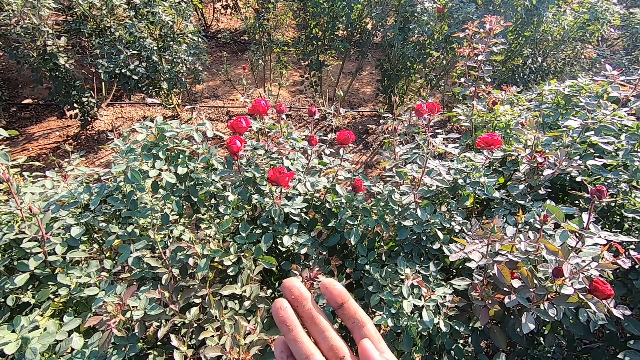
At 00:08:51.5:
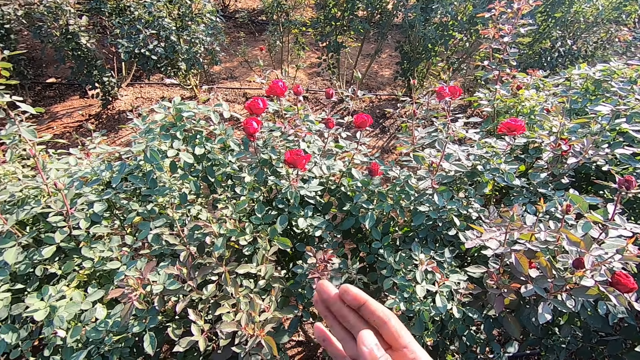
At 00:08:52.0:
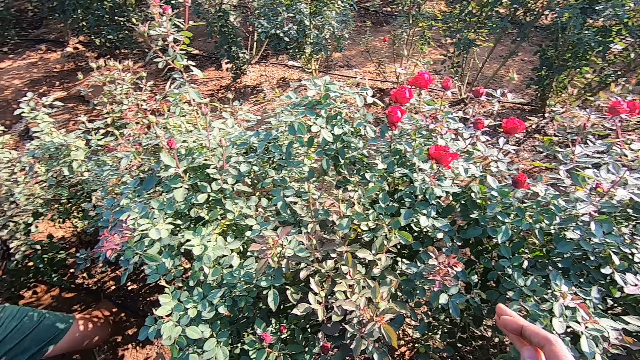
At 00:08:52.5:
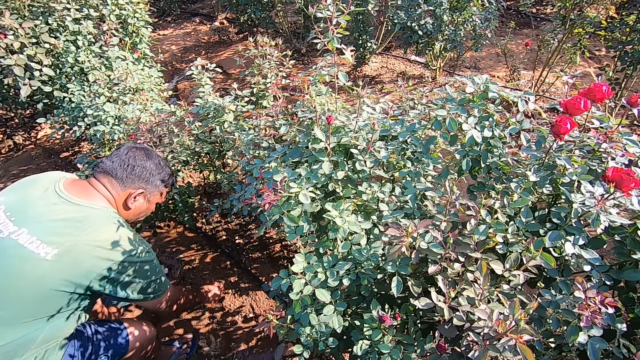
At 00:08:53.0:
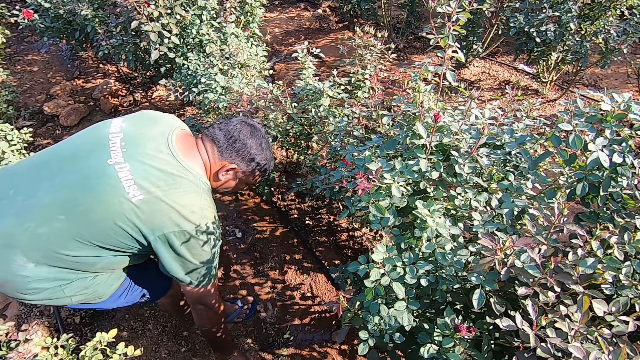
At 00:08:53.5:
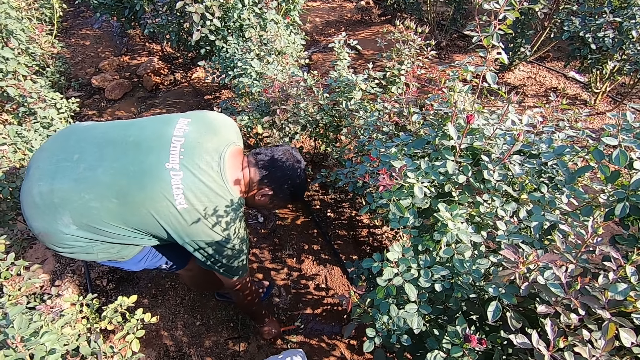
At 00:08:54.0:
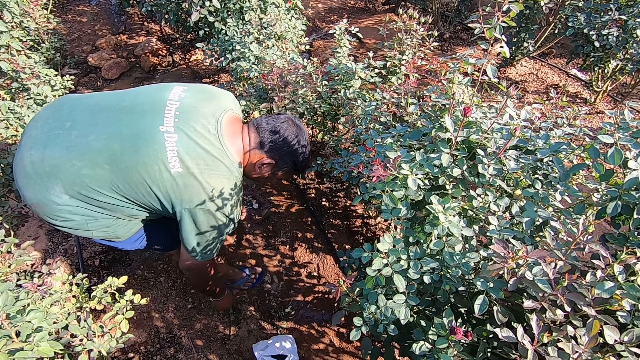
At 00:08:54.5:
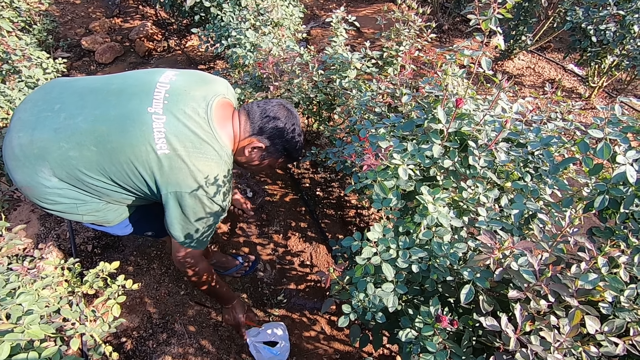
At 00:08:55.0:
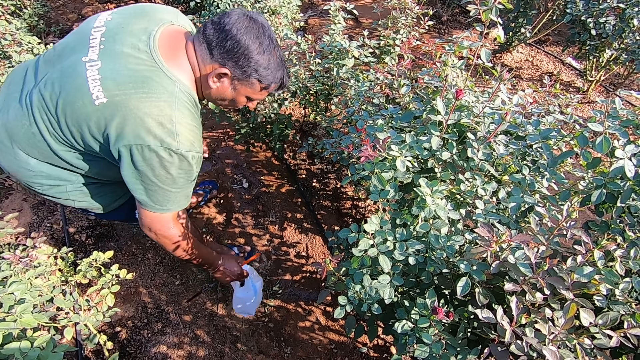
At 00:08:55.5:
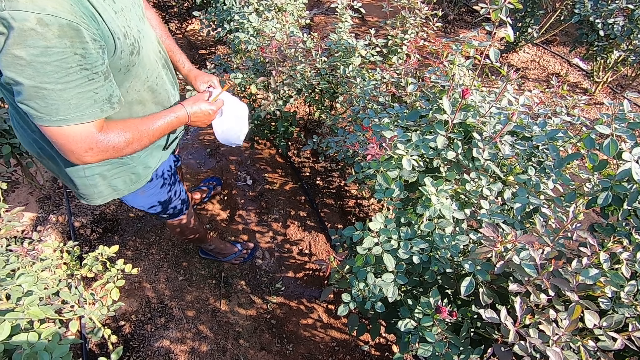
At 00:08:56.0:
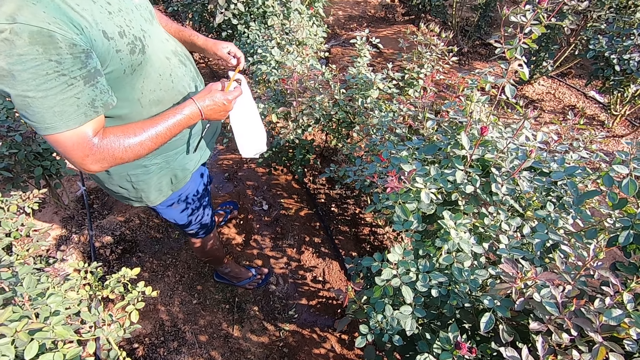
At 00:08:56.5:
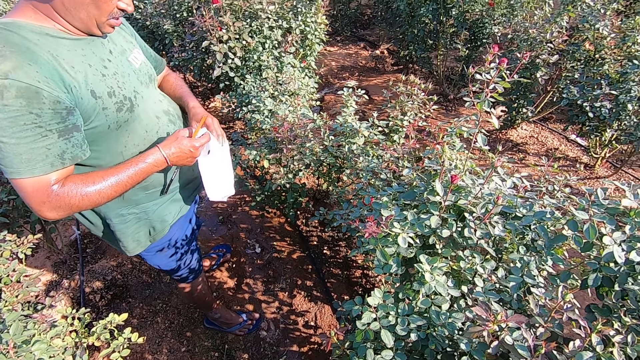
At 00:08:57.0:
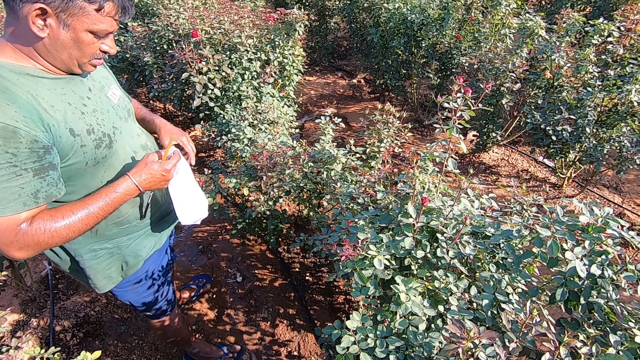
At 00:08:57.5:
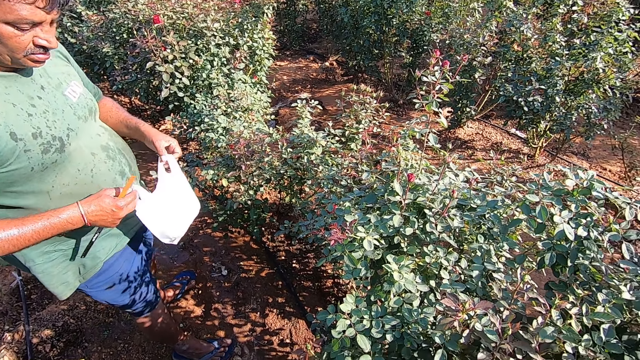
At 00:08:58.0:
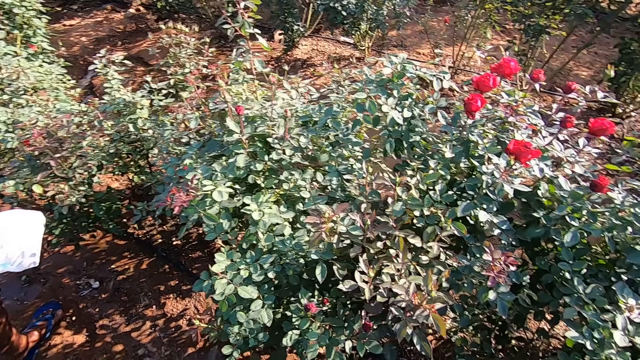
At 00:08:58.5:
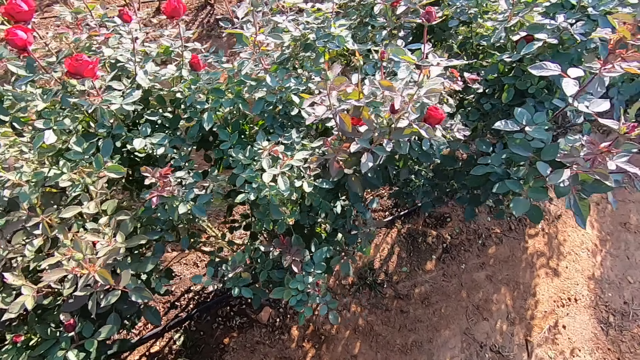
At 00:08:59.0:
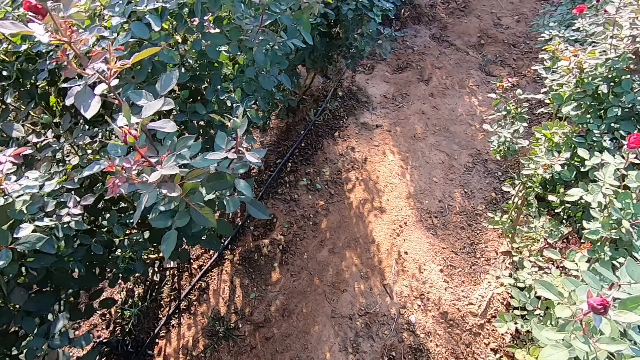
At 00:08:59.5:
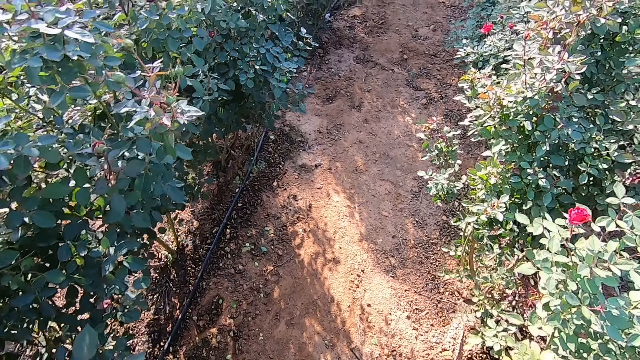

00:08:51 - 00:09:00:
The man converses with the camera wearer. The camera wearer looks at his right hand. The man picks the hacksaw blade from the ground with his right hand. The camera wearer talks with the man. The man picks a nylon or shopping bag on the ground with his right hand. The man holds the bag with both hands. The camera wearer looks around.

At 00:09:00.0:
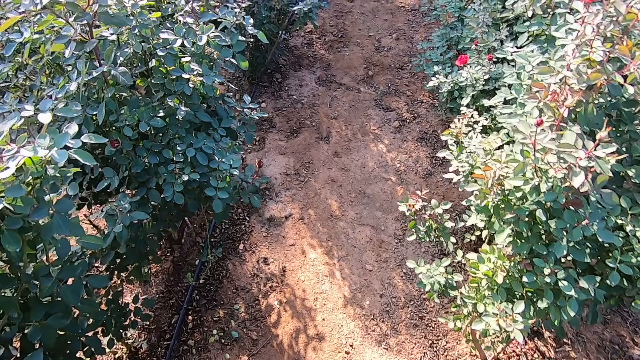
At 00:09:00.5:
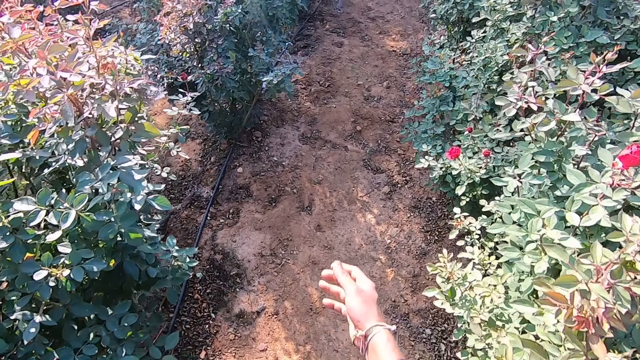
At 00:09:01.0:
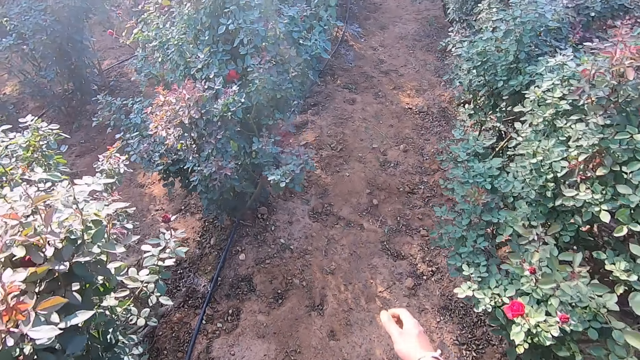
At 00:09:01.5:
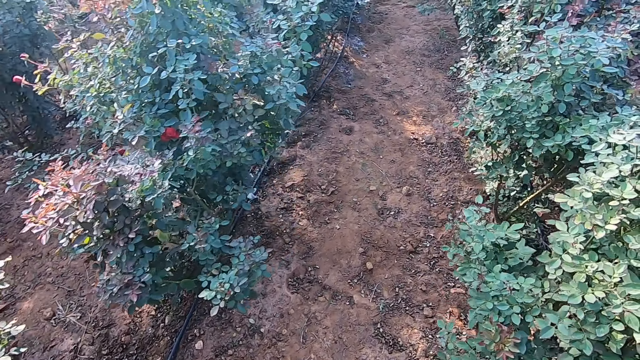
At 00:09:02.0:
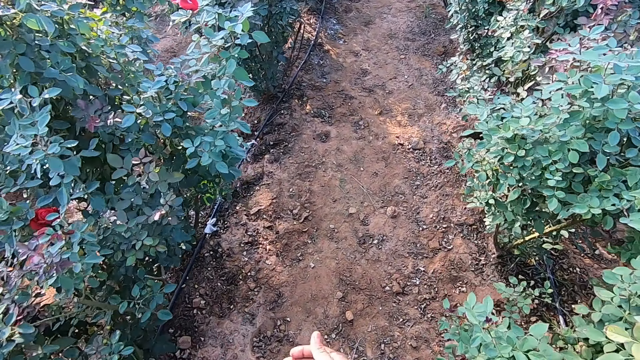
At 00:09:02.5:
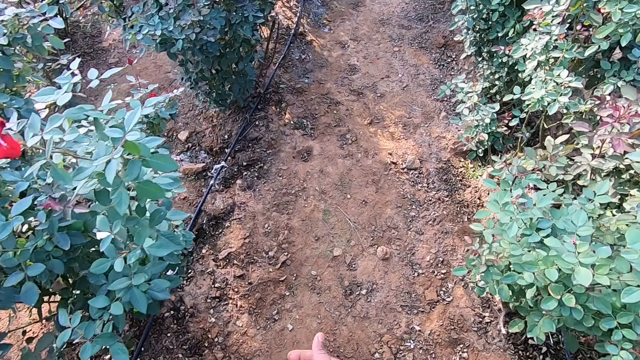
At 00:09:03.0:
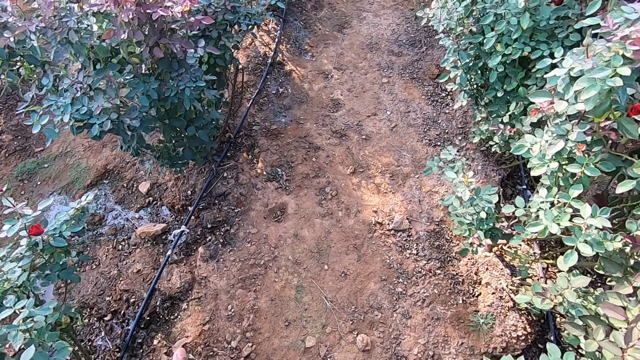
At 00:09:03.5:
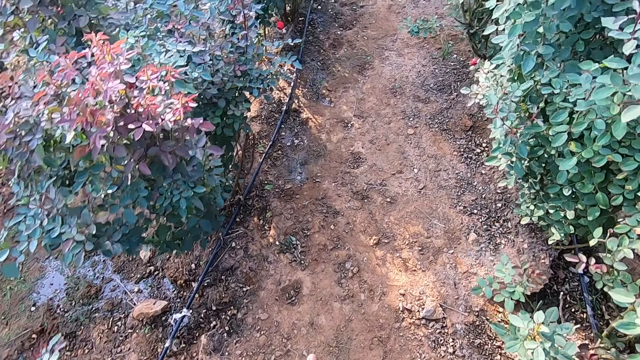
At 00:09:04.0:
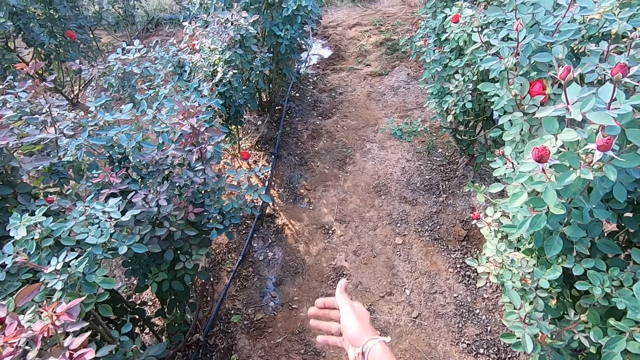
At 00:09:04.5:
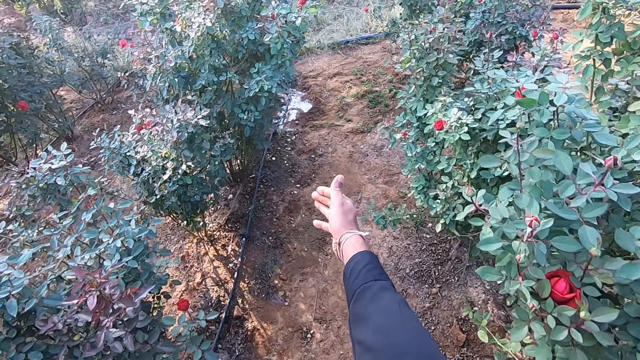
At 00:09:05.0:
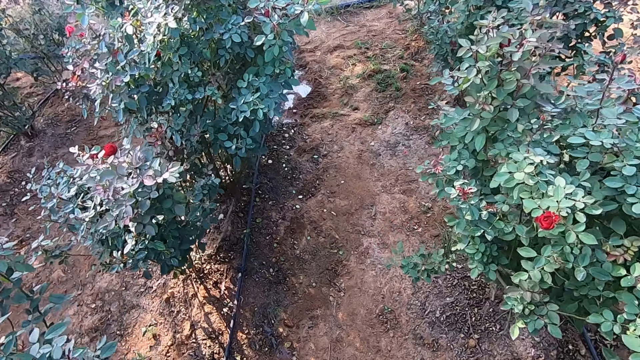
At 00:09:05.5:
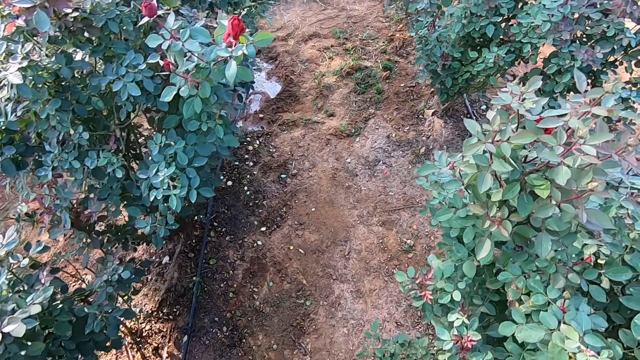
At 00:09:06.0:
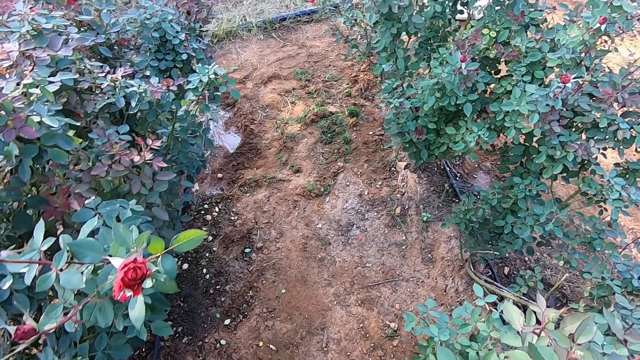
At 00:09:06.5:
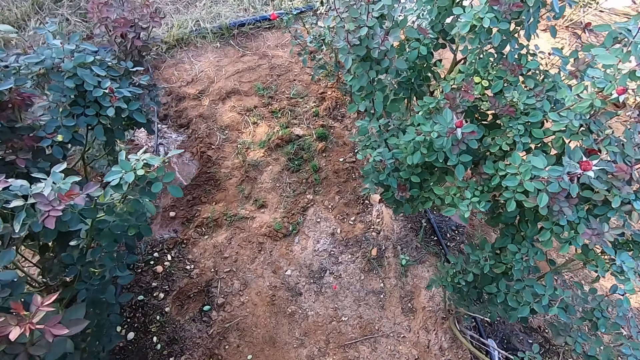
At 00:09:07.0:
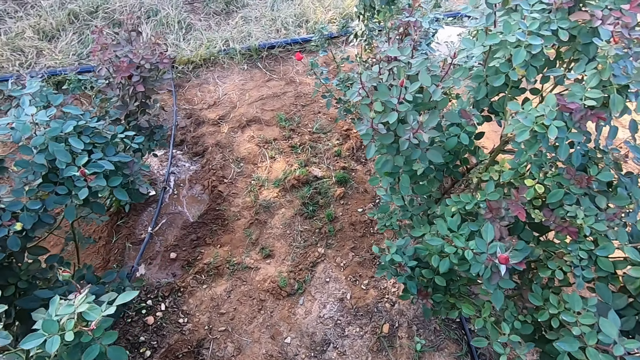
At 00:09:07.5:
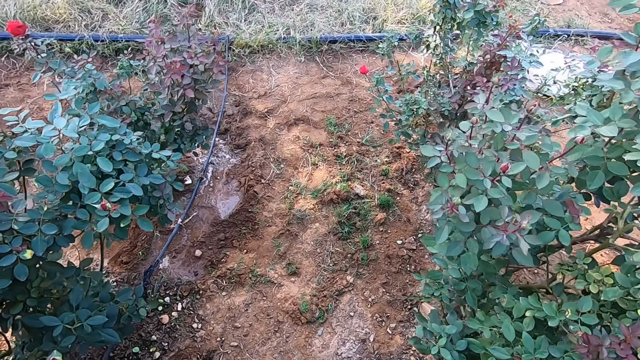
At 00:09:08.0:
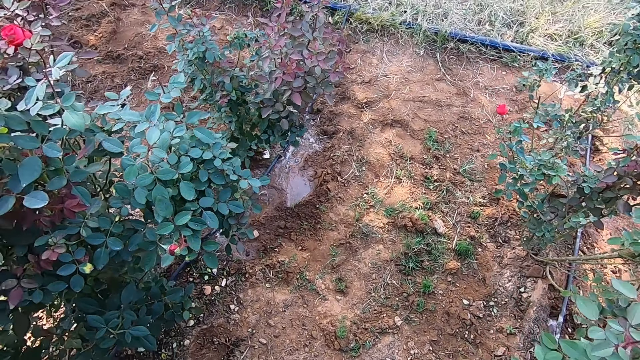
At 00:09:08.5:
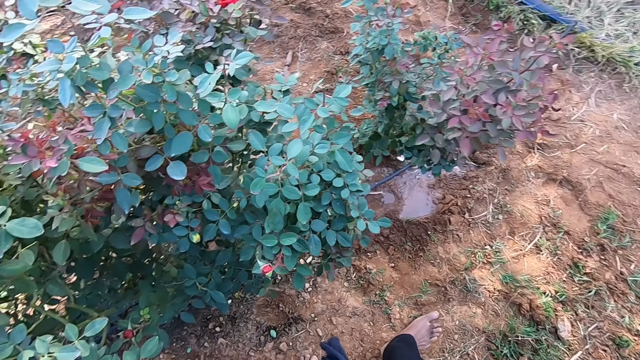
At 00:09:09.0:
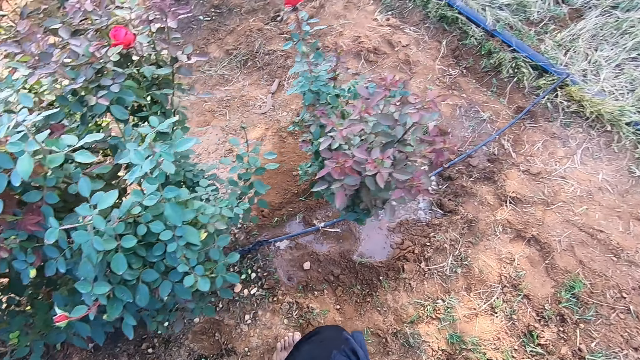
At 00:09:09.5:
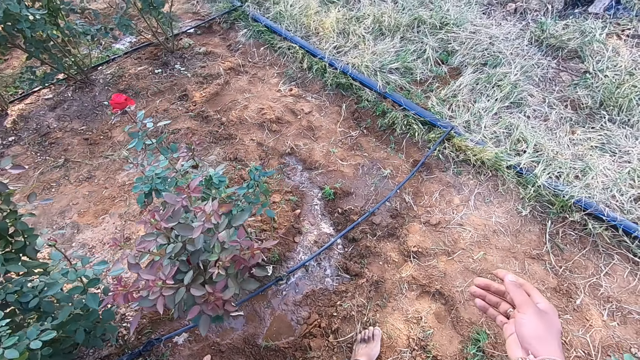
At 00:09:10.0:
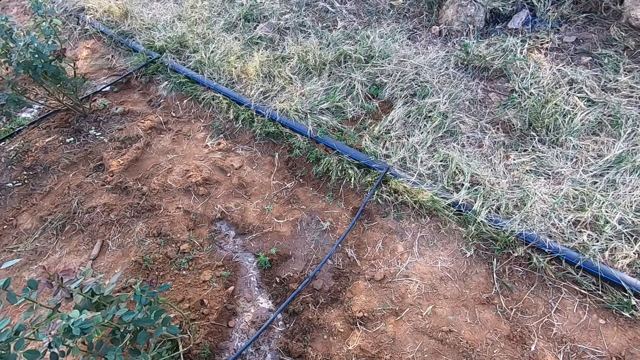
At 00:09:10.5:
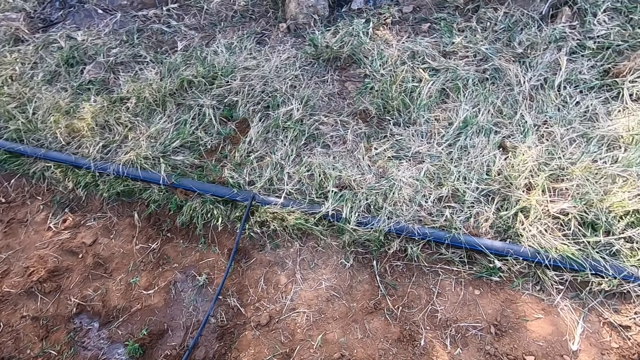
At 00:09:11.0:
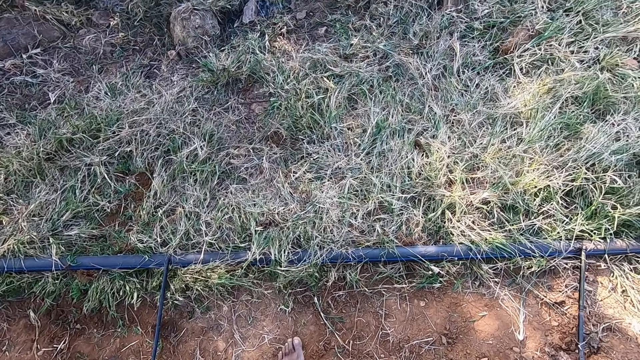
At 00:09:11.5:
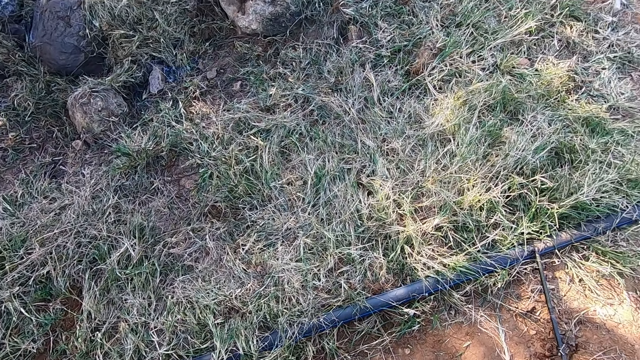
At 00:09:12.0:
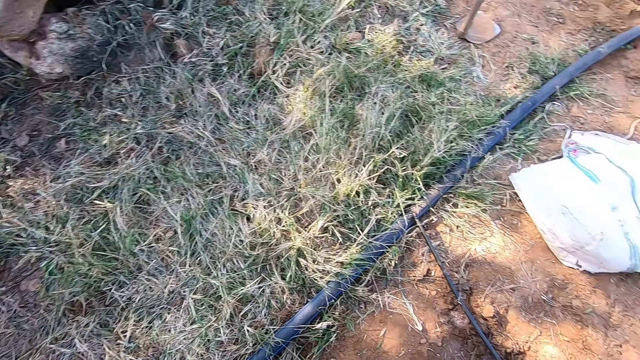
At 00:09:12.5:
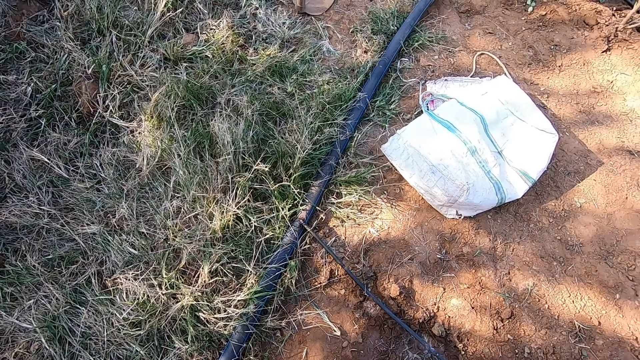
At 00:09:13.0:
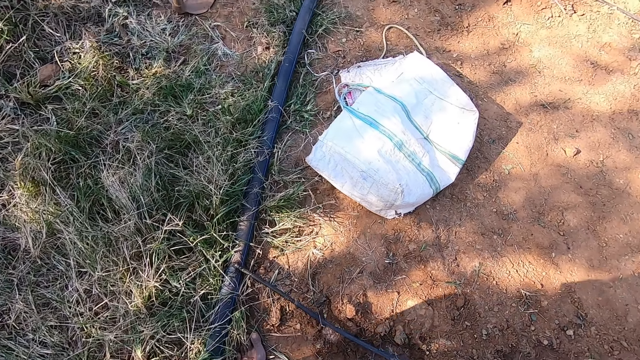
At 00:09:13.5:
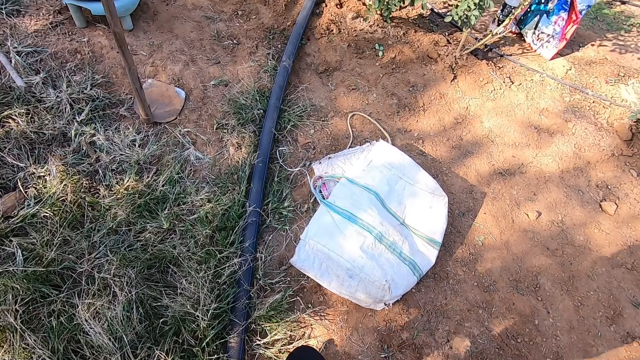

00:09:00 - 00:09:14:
The camera wearer walks in the garden. They swing a hand. They talk with a person. They walk in the garden. They lift up a hand. They walk in the garden. They talk with the person. They look around. They look around again.
